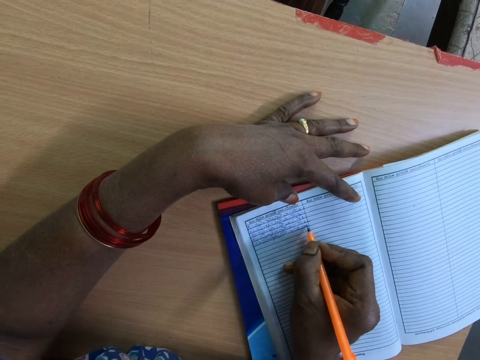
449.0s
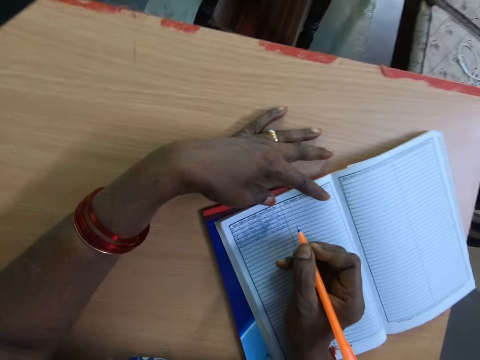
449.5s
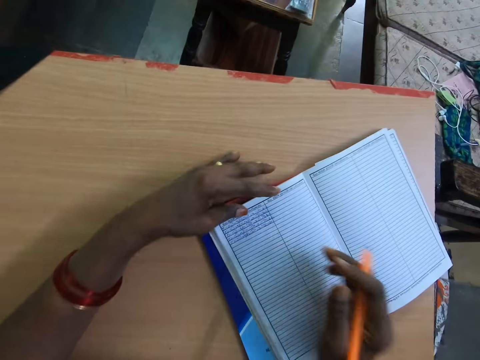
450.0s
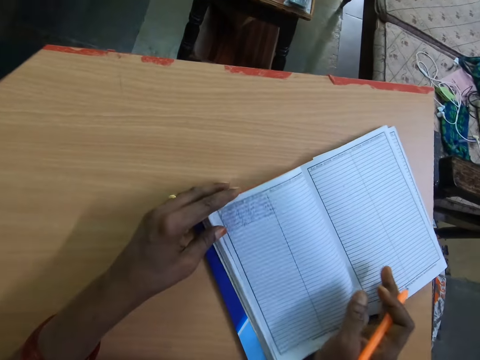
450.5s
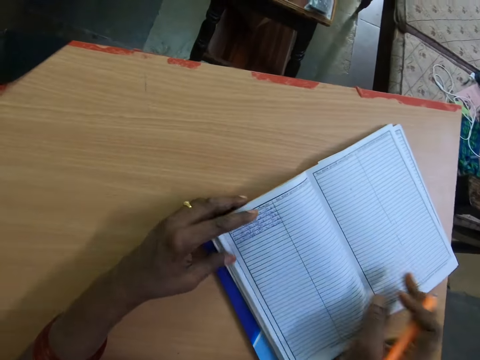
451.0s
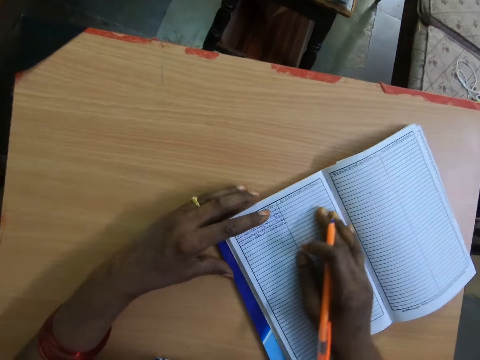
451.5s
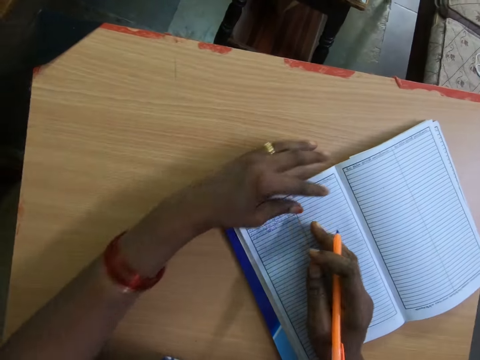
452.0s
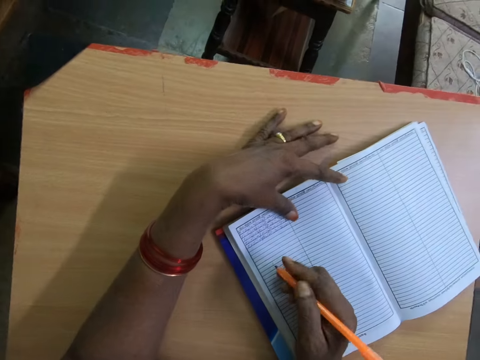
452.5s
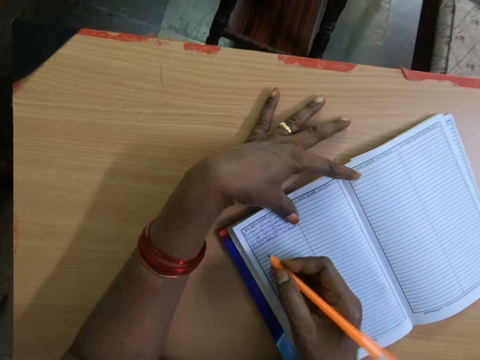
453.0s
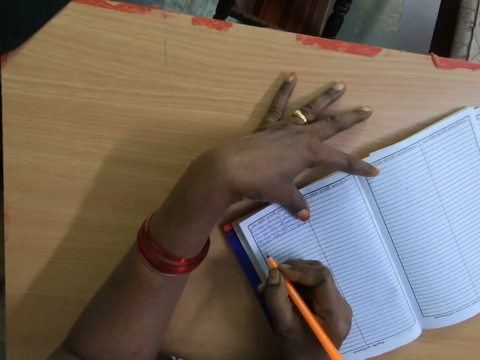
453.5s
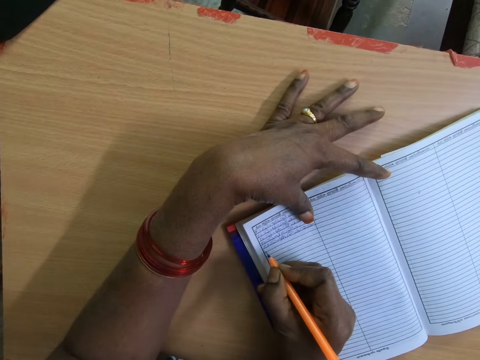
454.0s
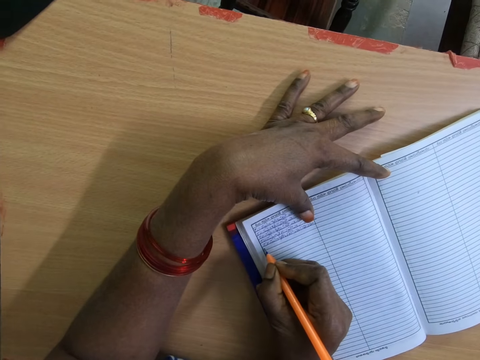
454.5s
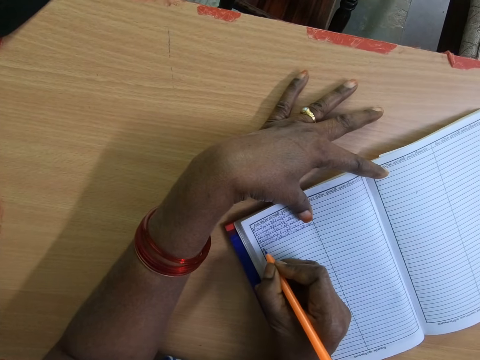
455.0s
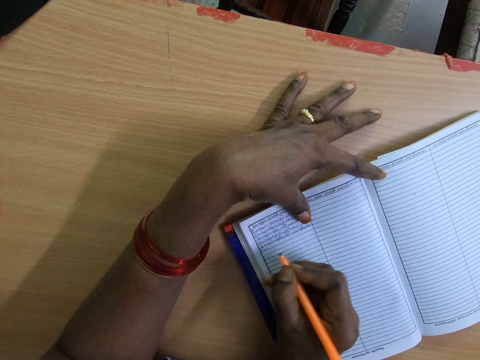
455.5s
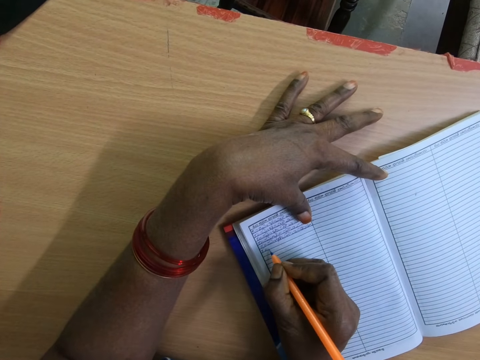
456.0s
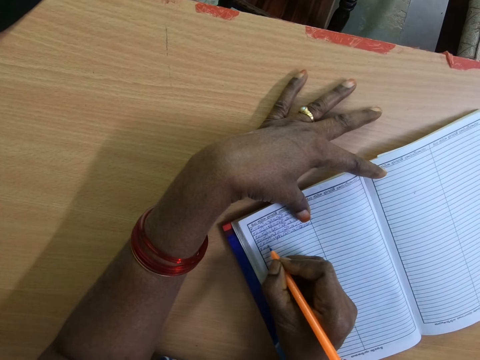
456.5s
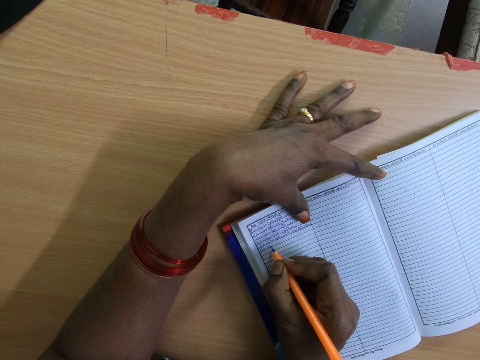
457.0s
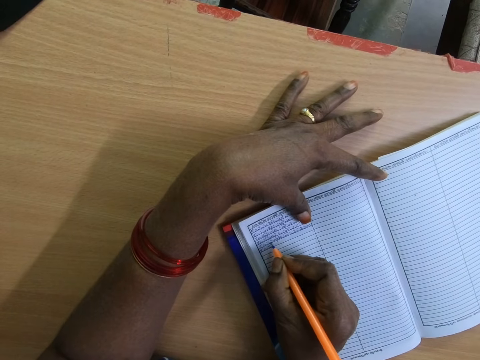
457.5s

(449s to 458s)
The camera wearer positions the book. They write on the book.

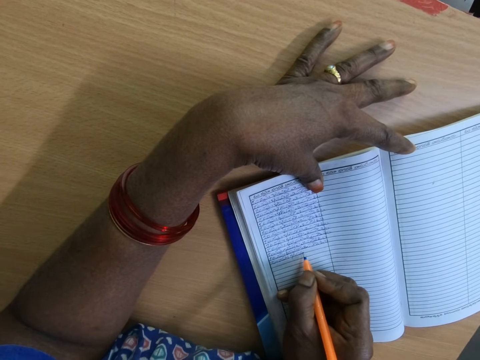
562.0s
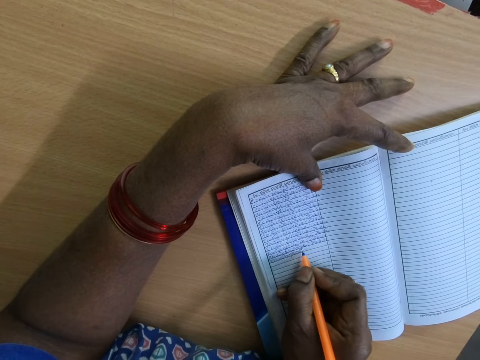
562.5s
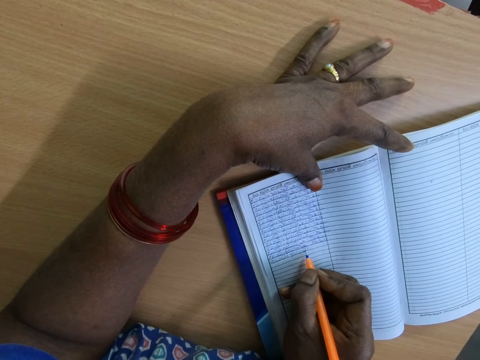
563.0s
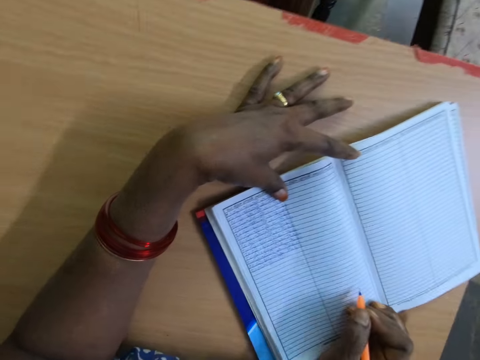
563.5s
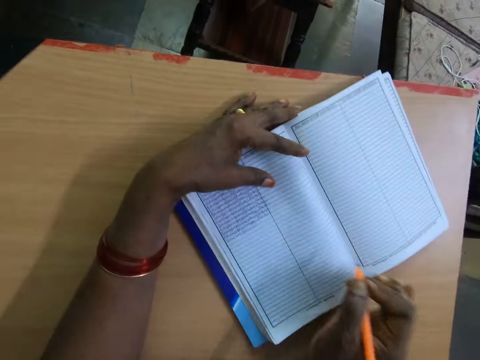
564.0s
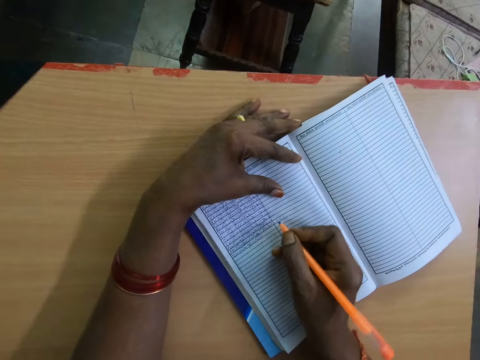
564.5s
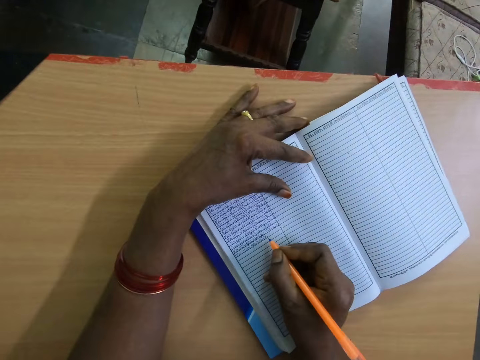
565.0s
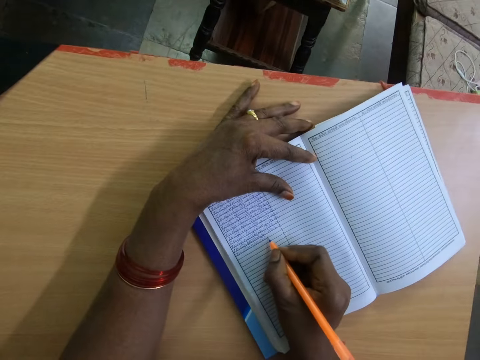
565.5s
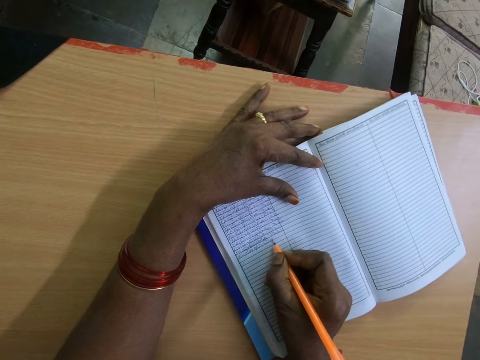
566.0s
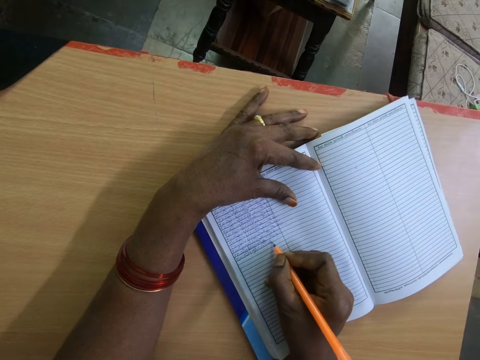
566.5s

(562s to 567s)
The camera wearer moves the notebook on the table. They write on the notebook.

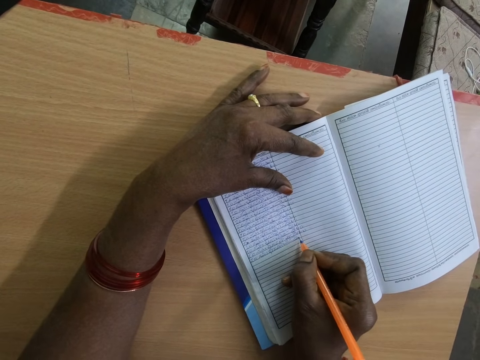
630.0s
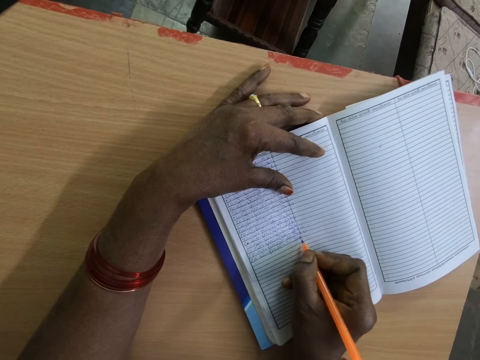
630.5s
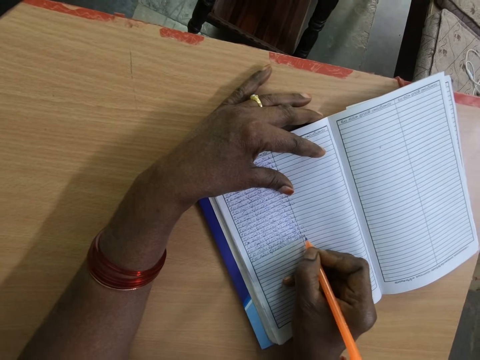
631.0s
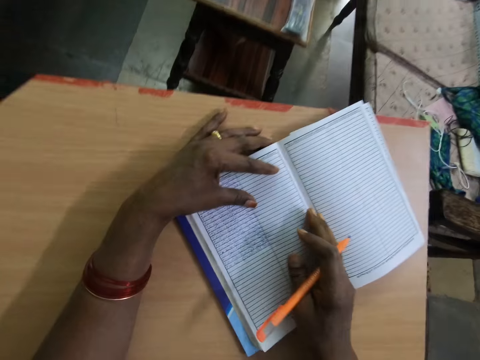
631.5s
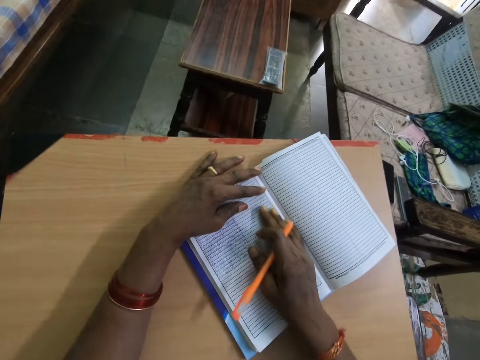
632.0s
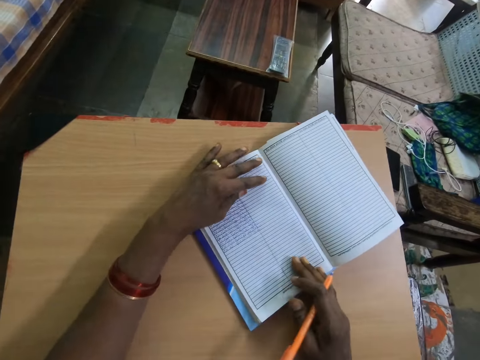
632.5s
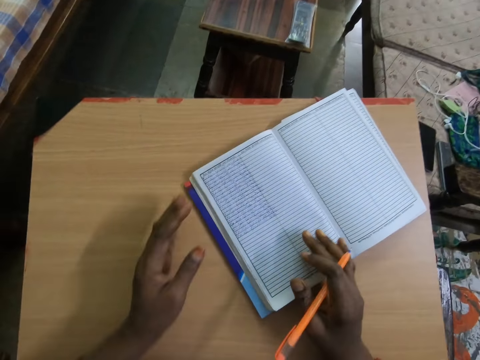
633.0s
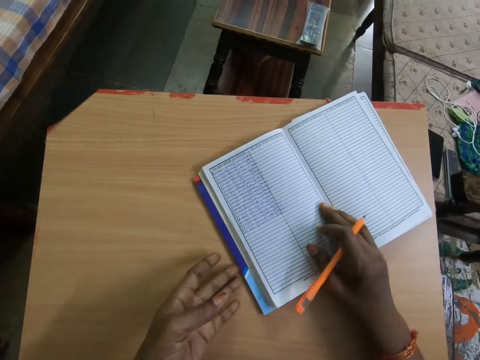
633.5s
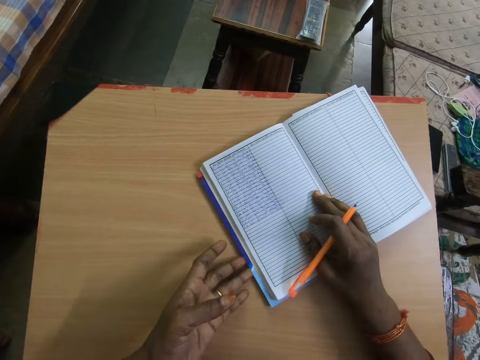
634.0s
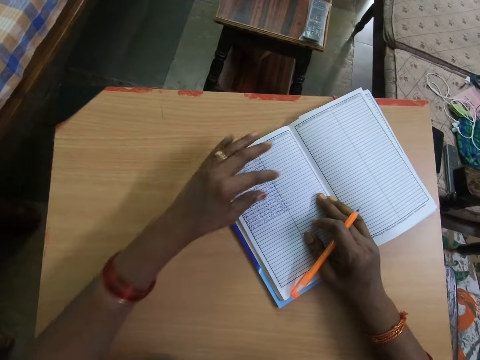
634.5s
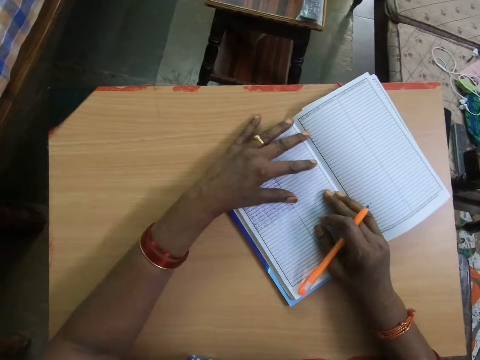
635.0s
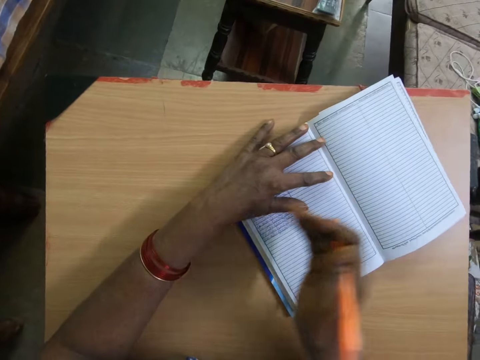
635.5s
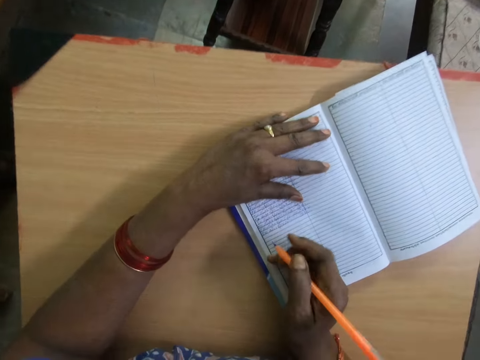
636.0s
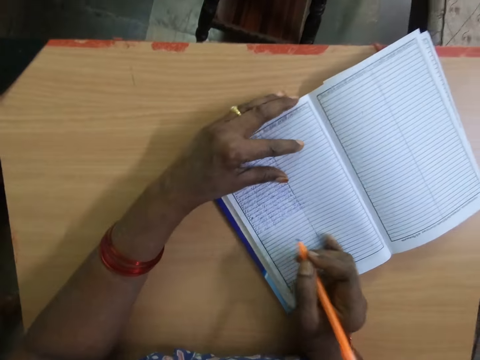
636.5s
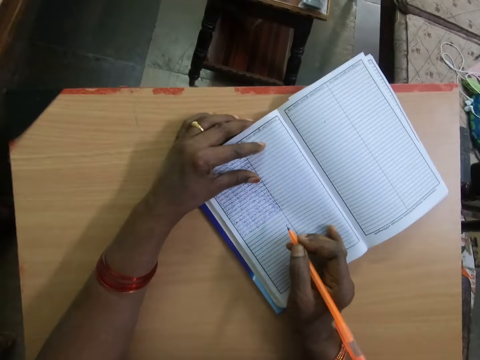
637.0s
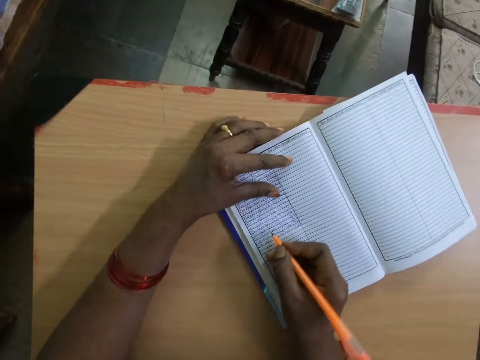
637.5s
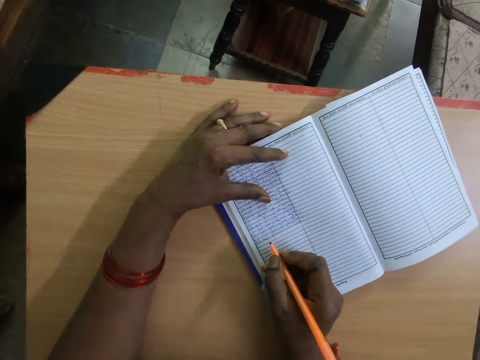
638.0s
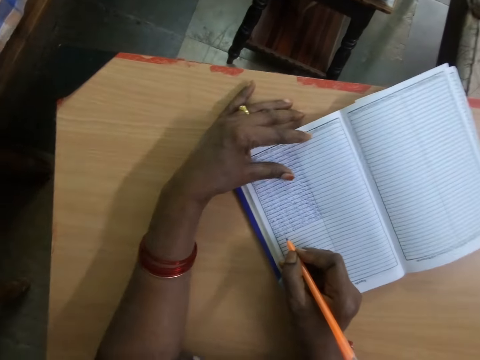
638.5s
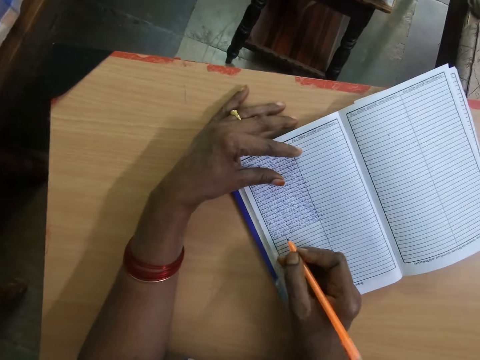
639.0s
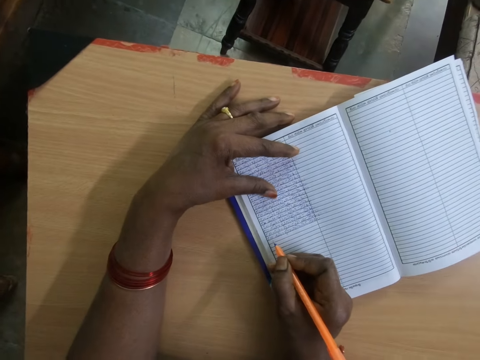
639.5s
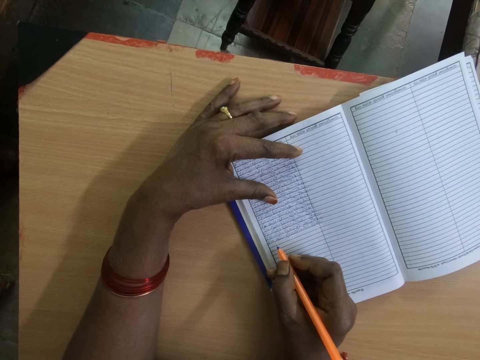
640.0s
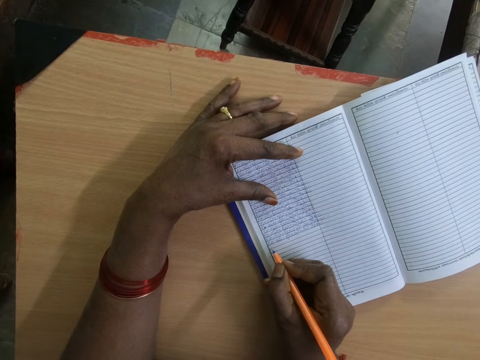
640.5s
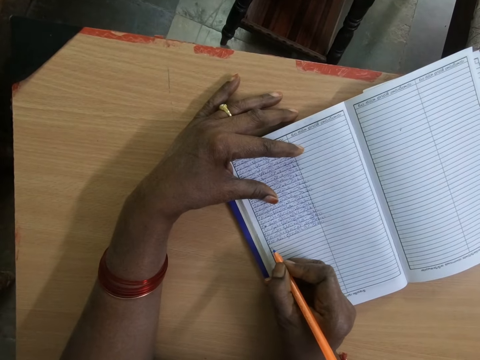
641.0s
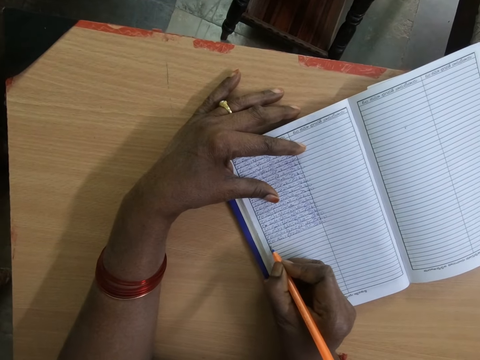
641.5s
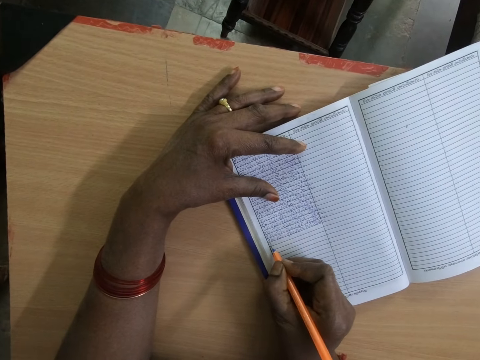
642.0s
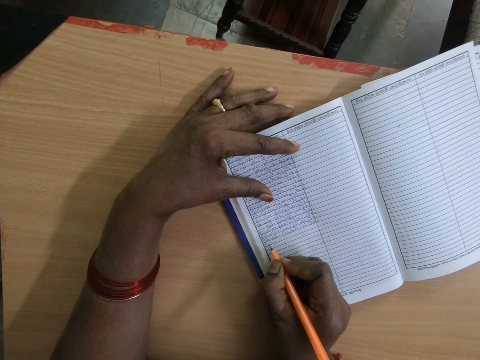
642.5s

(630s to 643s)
The camera wearer moves his hand. He straightens the notebook. He aligns the notebook on the table. He puts his hand on the book. He holds the notebook well on the table. He moves the pen on the notebook. He moves the notebook on the table. He adjusts the pen near the notebook. He writes on the notebook.
